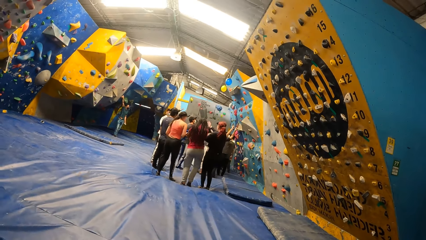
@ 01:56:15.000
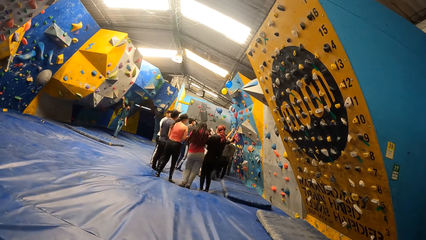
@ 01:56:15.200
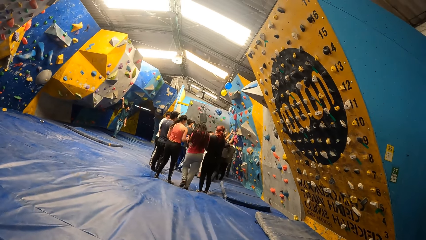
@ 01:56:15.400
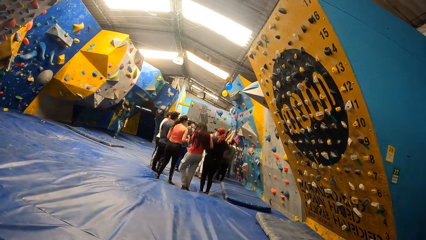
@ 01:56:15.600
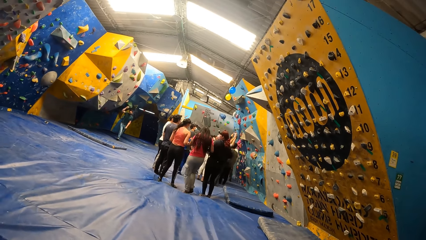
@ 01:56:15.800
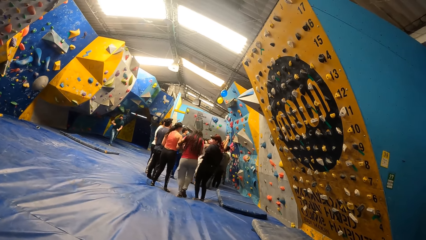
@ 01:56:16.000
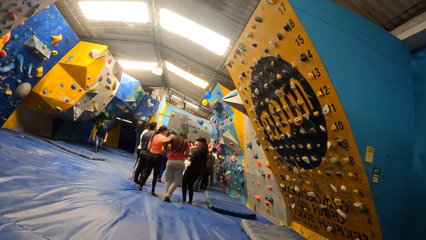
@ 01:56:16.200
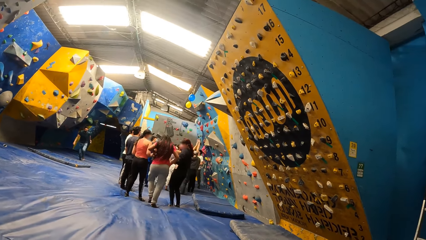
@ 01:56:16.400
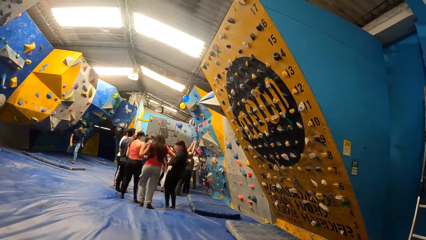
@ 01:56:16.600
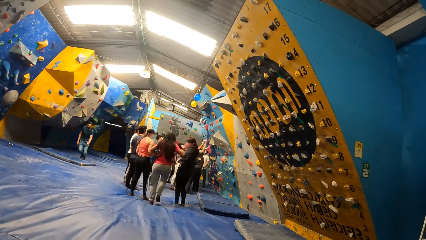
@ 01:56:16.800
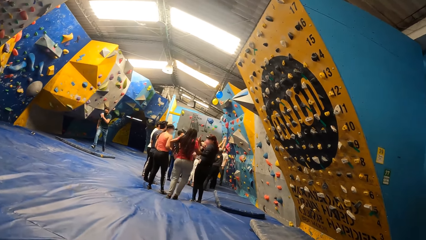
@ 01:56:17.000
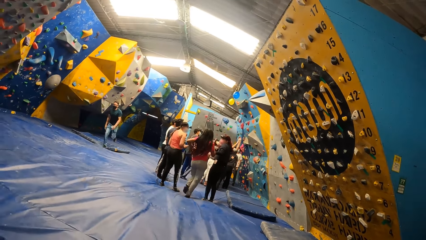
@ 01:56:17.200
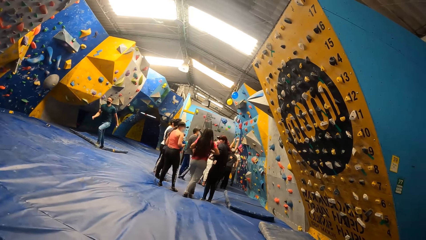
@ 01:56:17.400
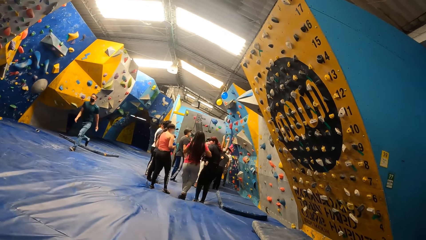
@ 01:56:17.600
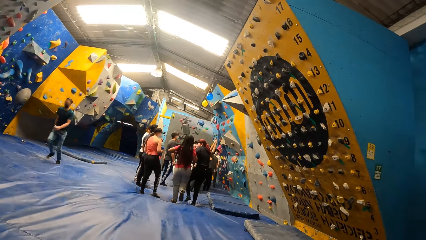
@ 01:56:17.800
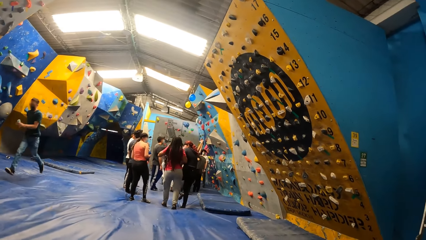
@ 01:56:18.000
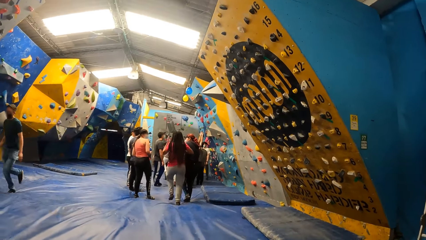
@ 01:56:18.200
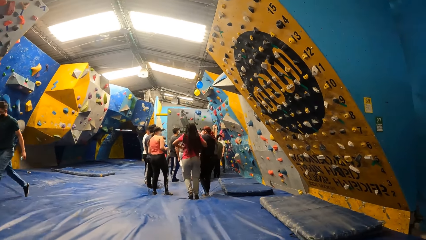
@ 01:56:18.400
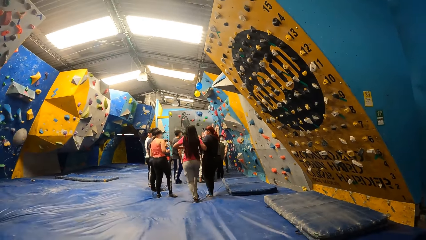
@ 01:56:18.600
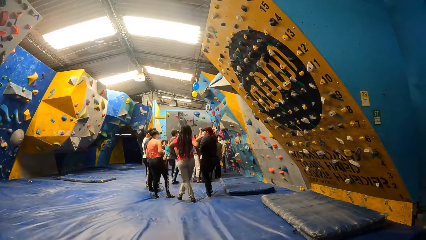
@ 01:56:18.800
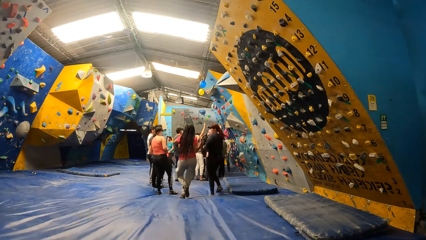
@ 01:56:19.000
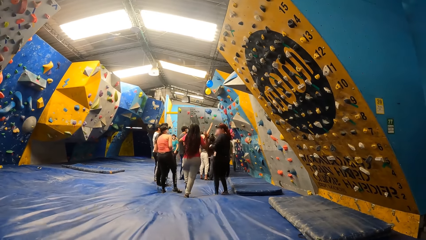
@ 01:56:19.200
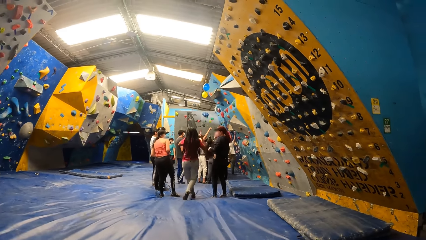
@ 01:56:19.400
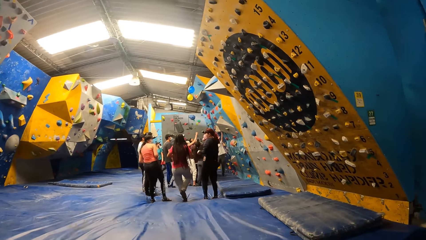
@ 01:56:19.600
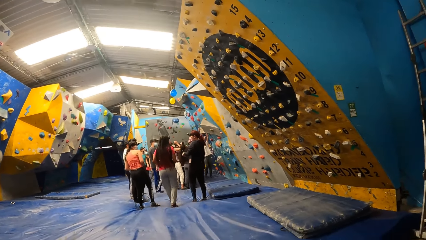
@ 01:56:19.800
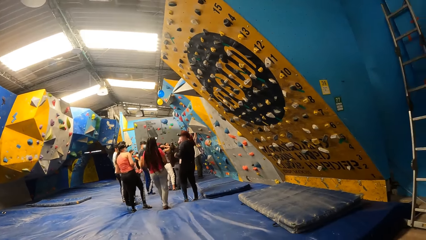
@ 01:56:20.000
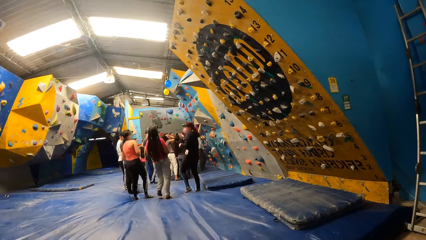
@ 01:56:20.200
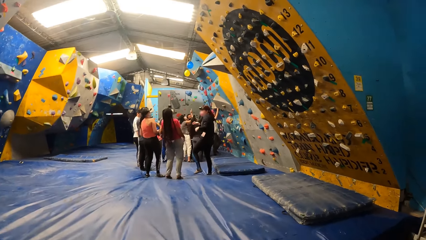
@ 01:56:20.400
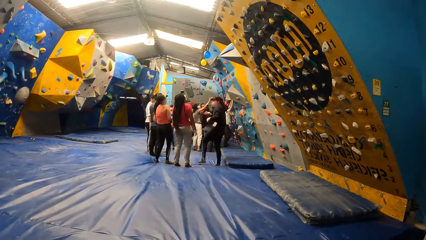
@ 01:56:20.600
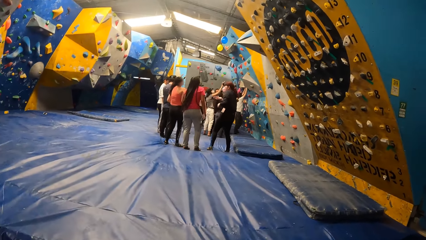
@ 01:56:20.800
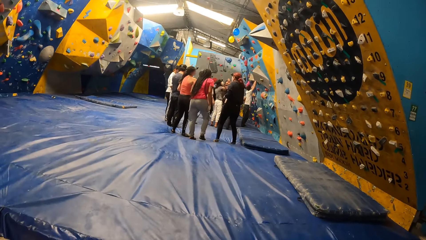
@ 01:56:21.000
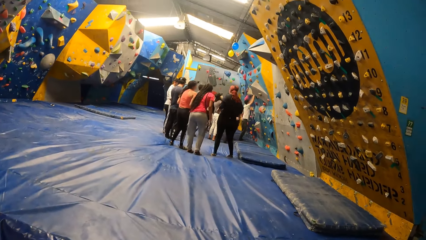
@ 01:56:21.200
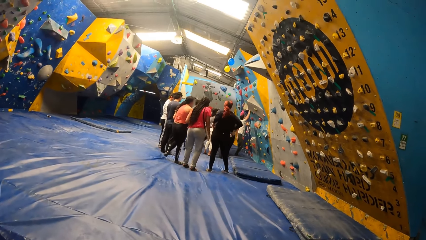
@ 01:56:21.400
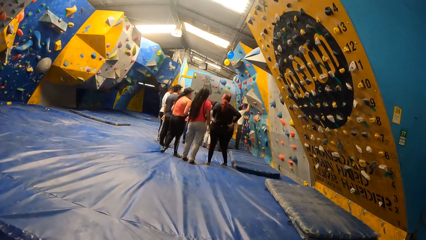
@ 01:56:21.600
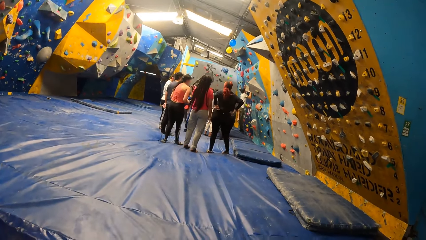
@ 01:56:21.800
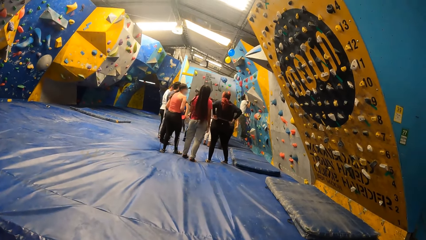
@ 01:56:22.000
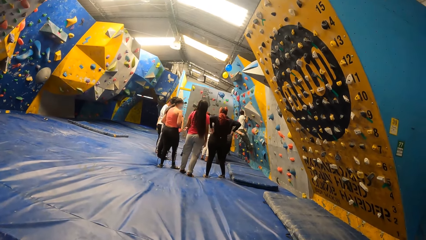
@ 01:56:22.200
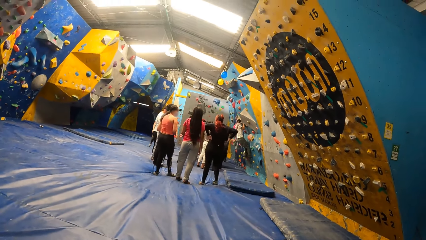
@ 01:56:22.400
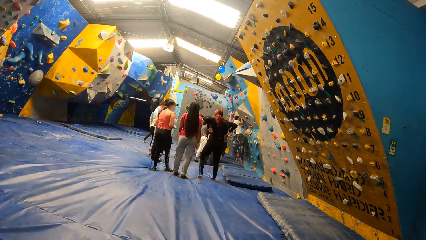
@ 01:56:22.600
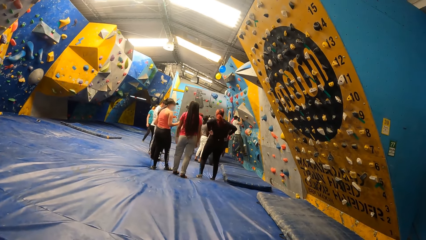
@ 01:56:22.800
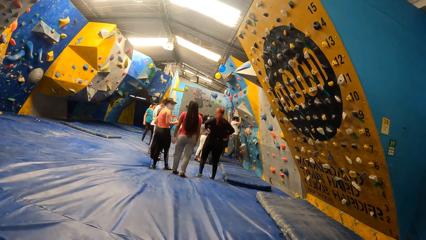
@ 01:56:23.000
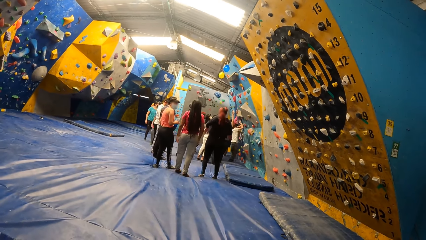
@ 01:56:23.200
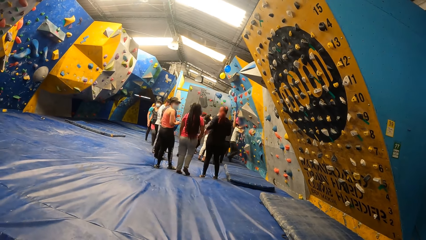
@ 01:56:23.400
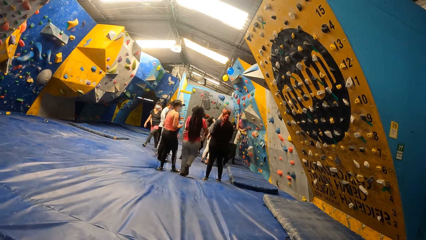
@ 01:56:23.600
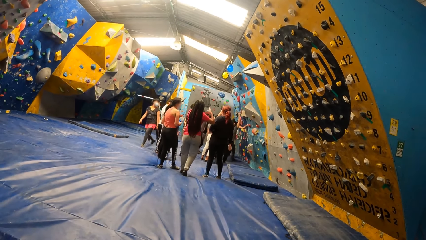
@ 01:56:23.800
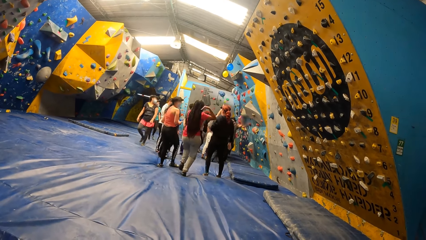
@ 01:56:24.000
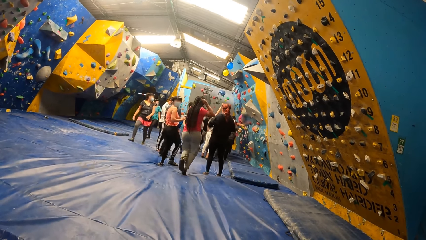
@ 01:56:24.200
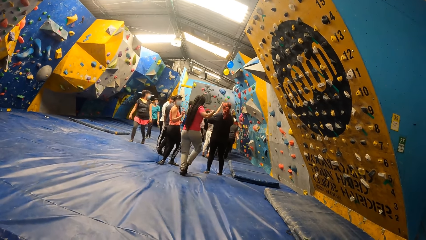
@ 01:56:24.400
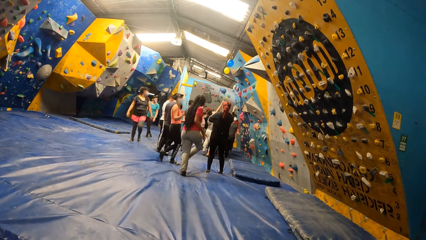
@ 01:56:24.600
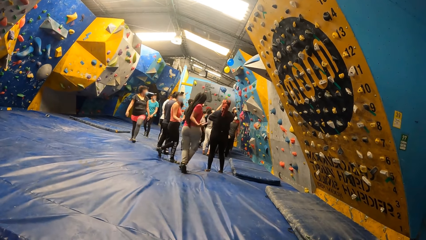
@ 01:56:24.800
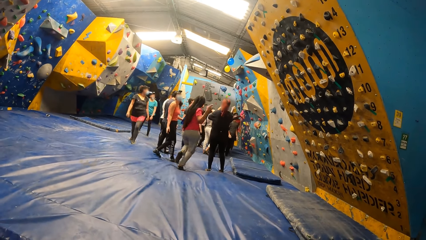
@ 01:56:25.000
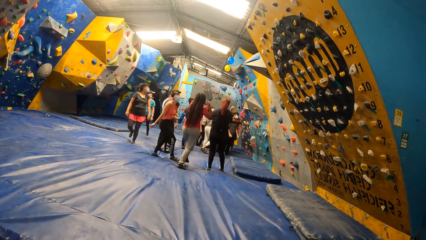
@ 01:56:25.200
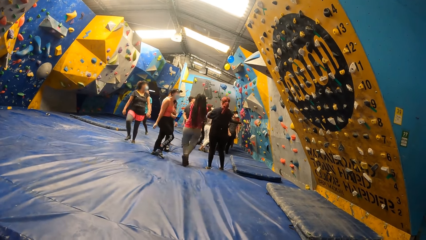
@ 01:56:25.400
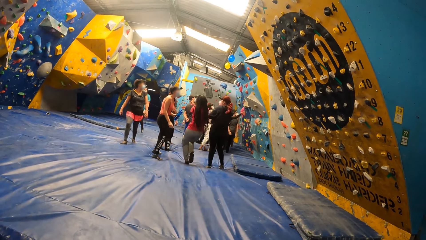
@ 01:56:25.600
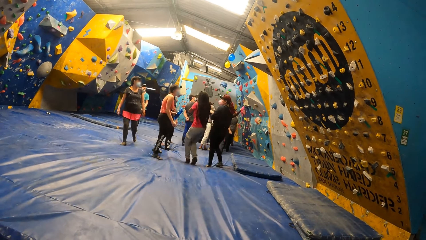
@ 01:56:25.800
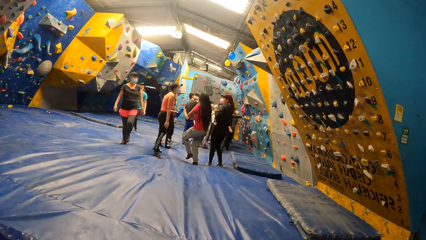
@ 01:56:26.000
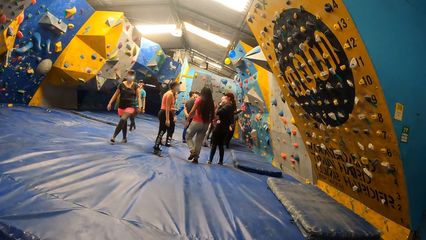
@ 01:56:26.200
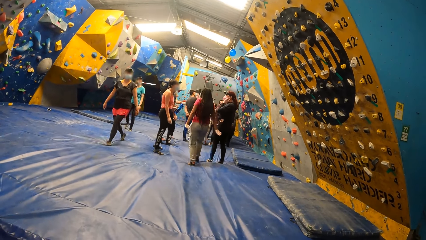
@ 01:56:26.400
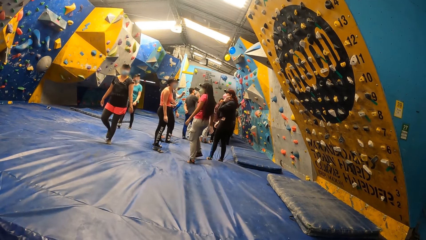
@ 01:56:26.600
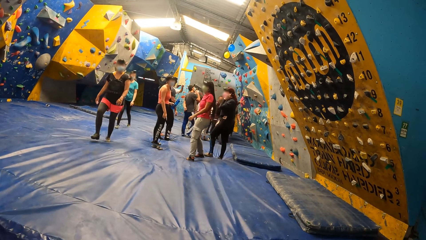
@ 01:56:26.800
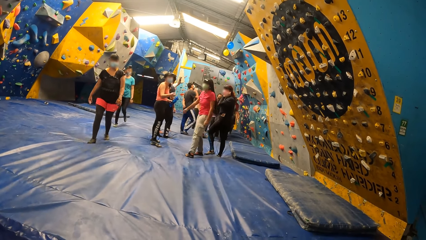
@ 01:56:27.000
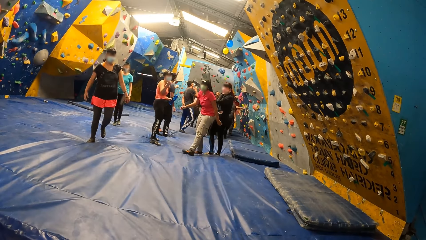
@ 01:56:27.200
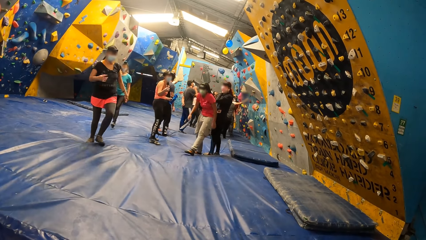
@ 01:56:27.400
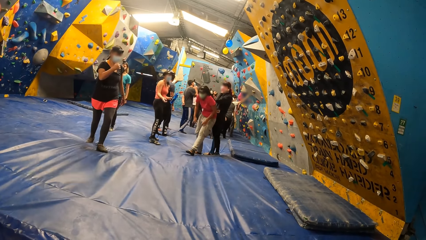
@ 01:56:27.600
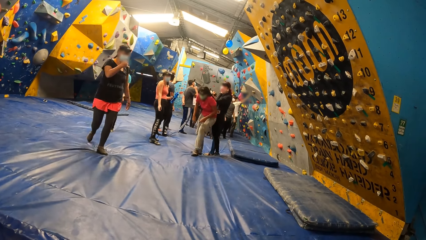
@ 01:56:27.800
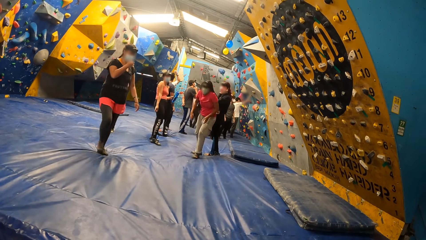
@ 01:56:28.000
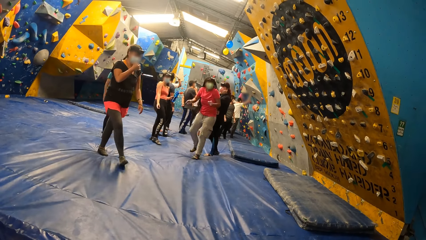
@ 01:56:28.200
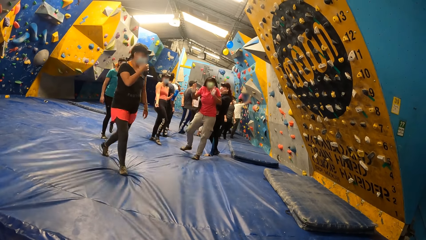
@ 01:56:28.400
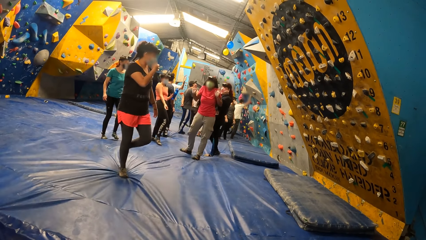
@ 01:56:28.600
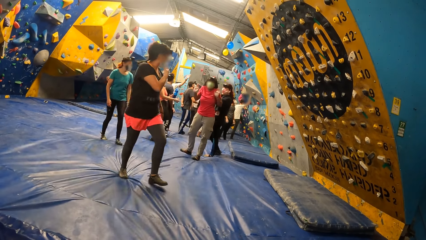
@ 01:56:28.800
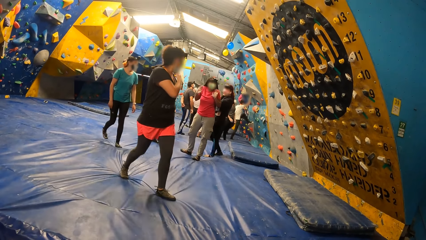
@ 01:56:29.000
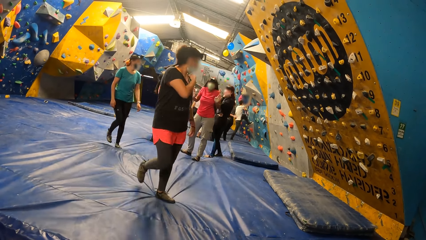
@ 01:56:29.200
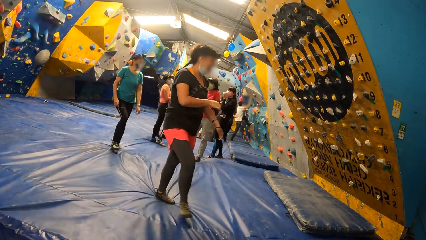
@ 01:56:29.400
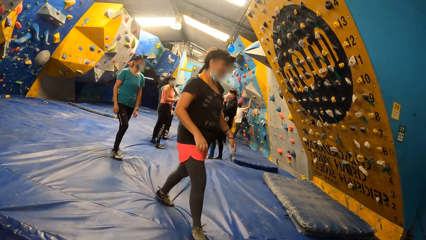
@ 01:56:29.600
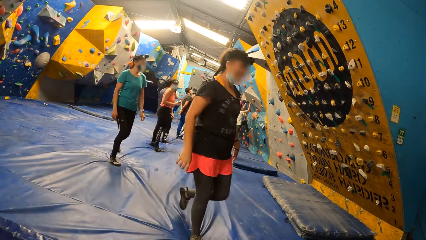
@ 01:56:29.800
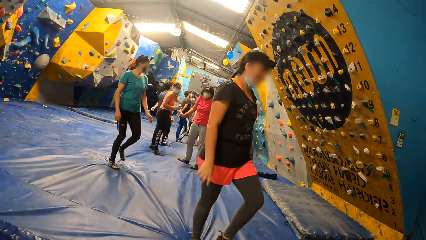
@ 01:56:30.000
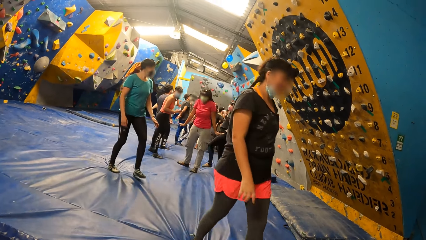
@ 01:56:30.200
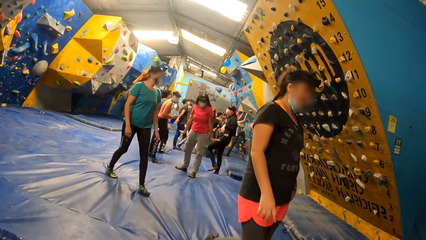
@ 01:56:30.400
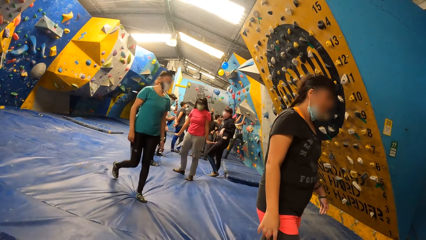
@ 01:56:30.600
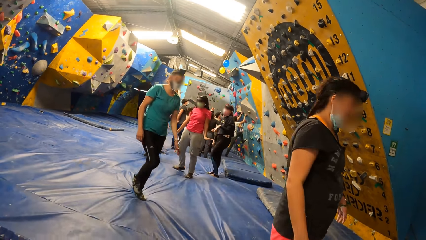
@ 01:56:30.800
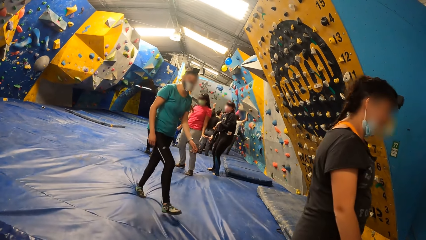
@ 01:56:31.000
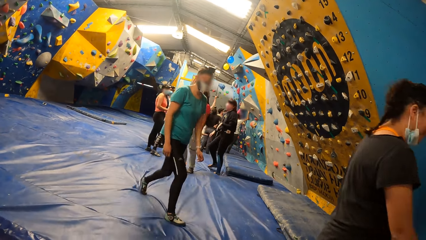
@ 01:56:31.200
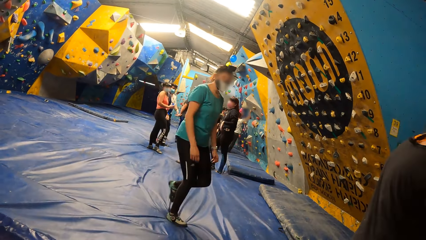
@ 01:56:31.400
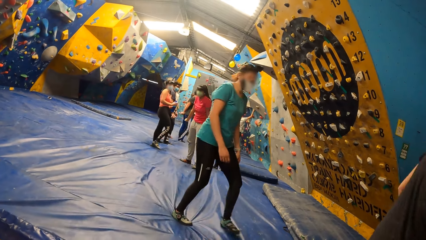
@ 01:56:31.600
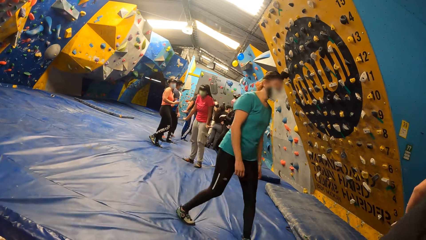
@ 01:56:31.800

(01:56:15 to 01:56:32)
The instructor runs across the foam landing. The man hangs on the wall with both hands and jumps down onto the foam landing from the wall. A woman walks towards the cabinet area. Another woman walks towards the cabinet area. The man grabs a rock on the wall with his right hand and places his left foot on a wall support.
